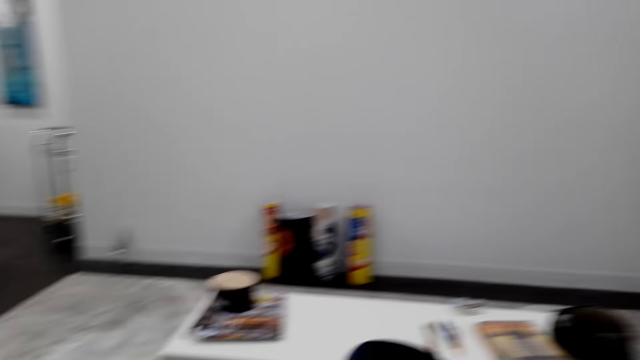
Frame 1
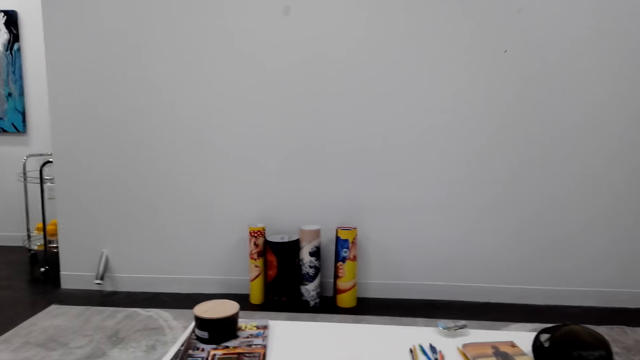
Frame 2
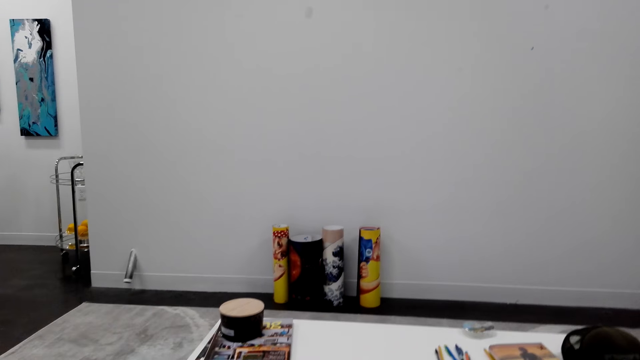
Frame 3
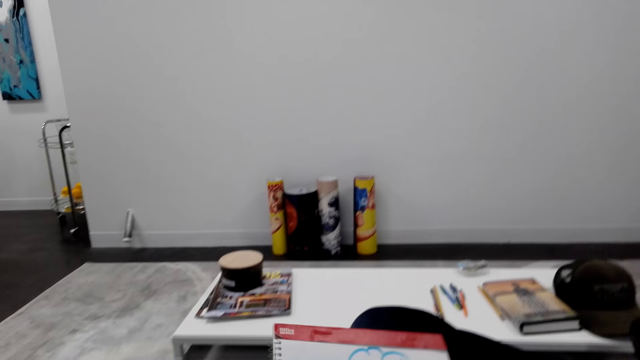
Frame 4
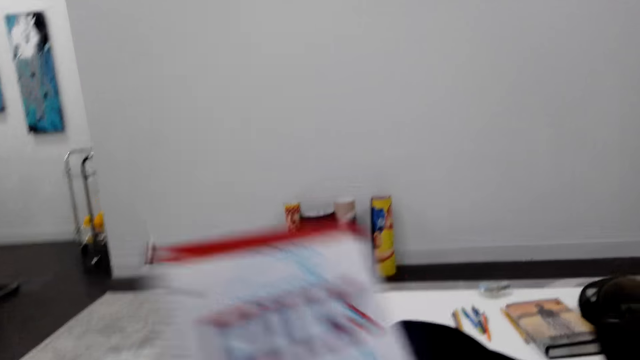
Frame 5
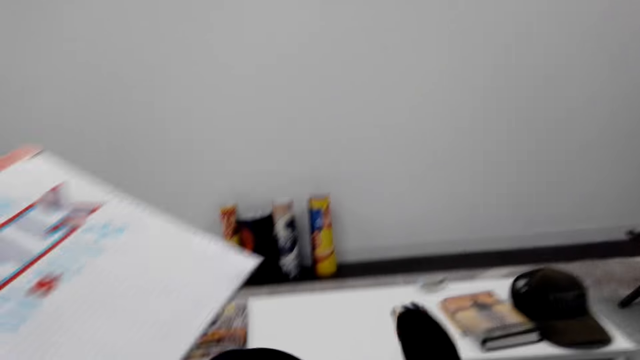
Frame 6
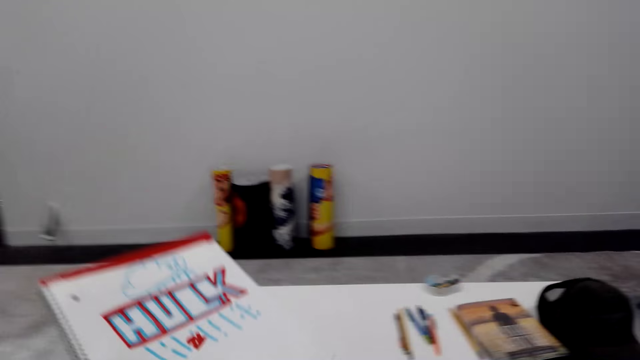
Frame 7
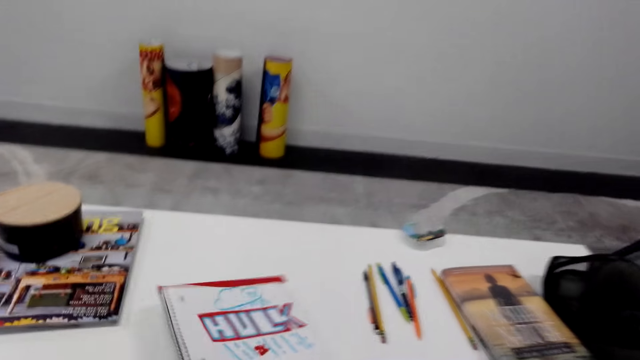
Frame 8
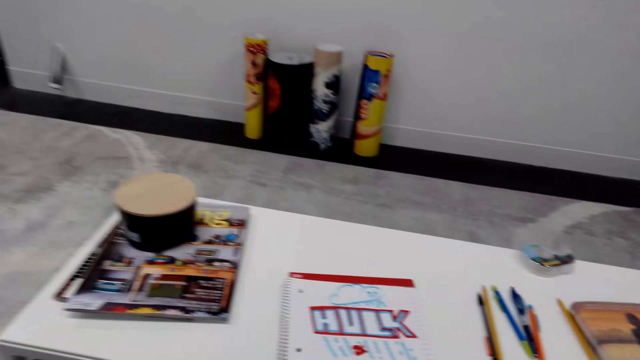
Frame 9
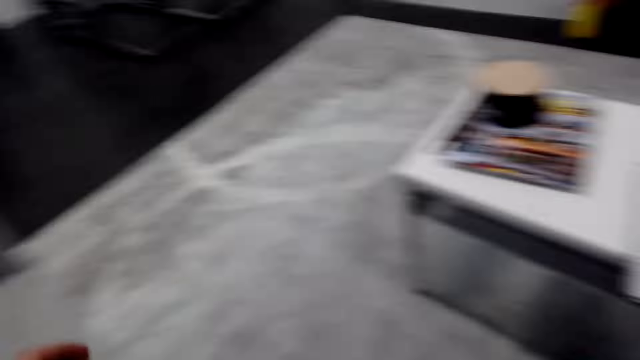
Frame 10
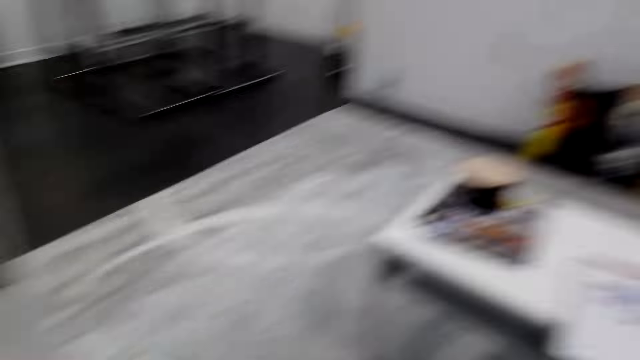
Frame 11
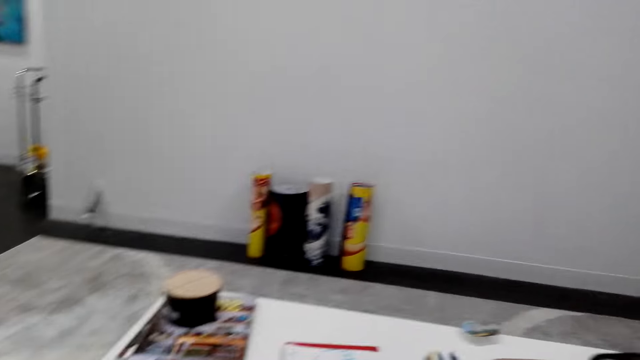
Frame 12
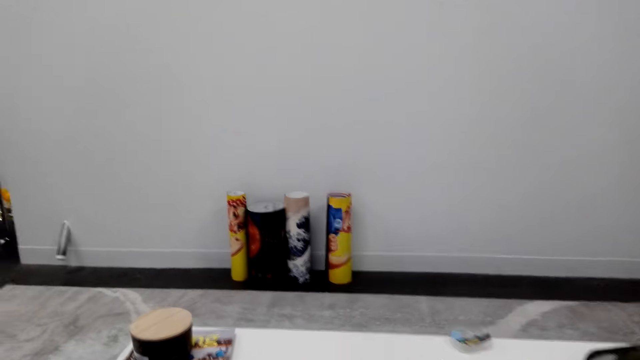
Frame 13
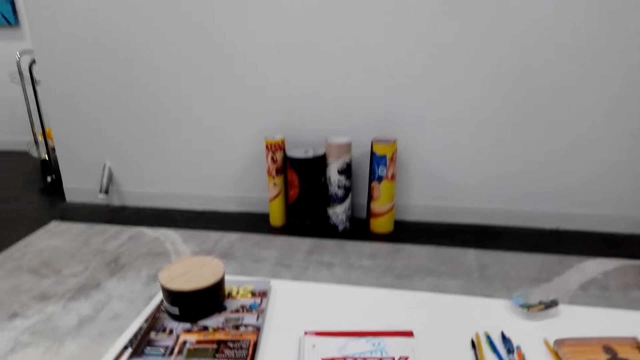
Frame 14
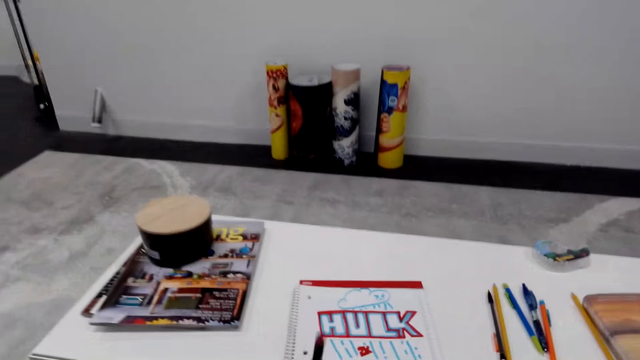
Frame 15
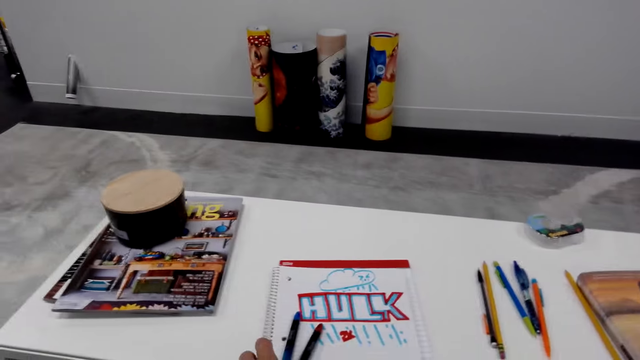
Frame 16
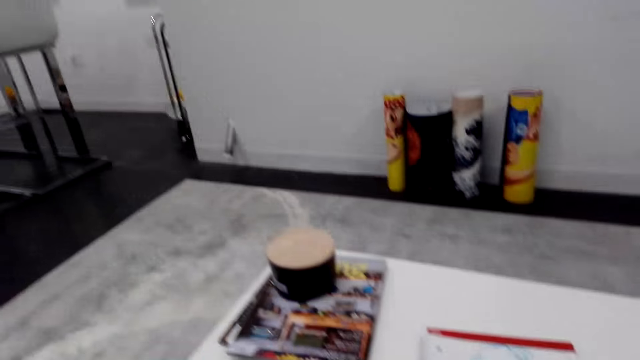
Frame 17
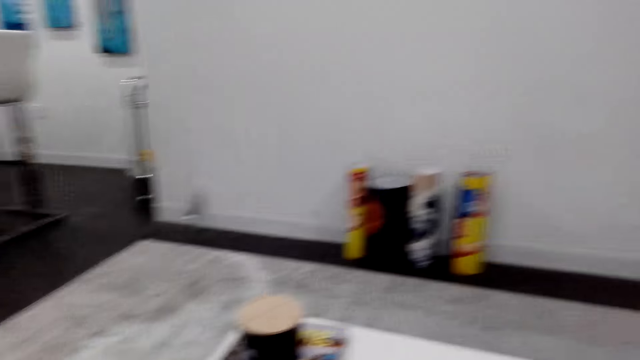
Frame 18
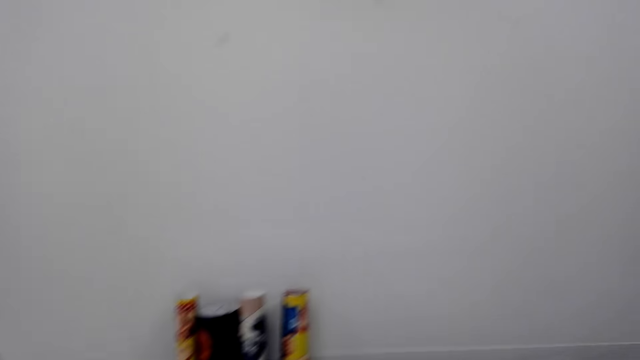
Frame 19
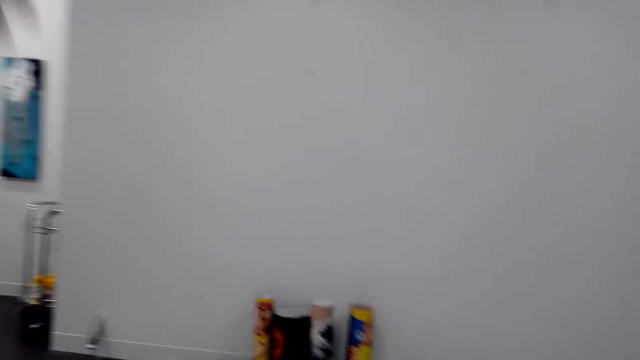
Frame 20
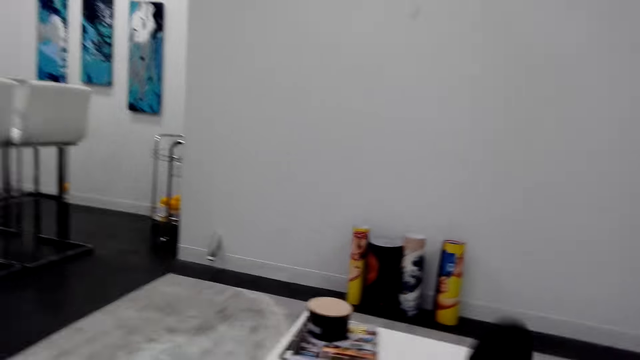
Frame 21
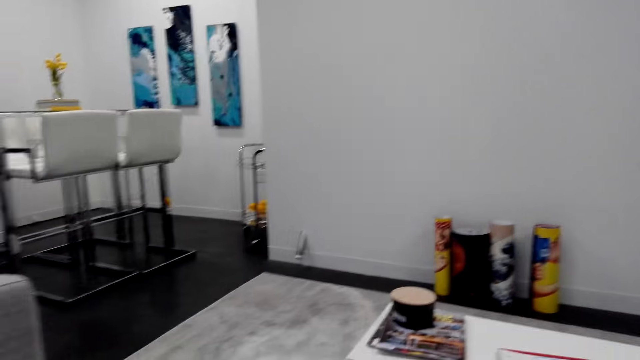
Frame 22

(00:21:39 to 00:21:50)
The camera wearer looks around the apartment. They place a notebook on a table. They look around the apartment. They talk to a person. They pick up the notebook on the table.

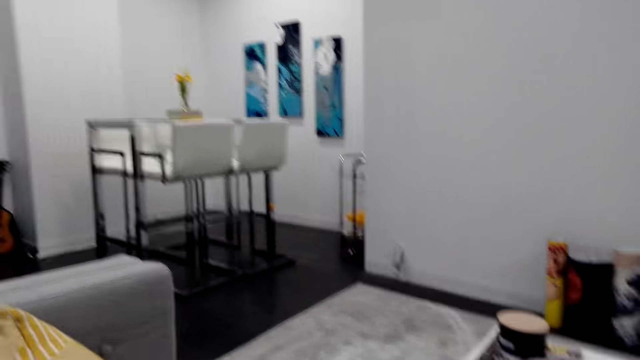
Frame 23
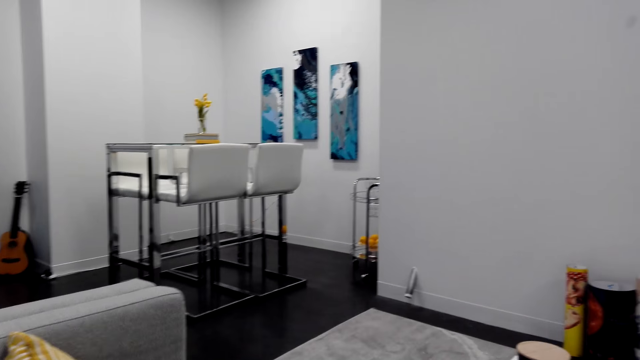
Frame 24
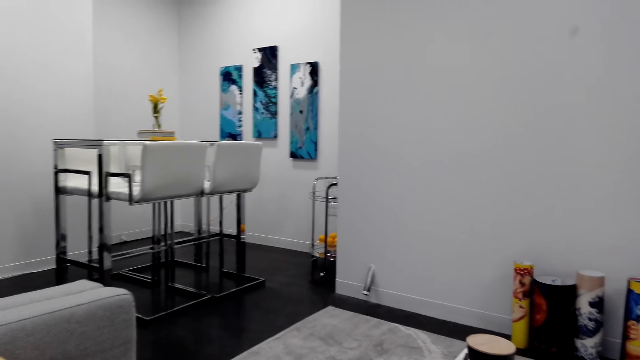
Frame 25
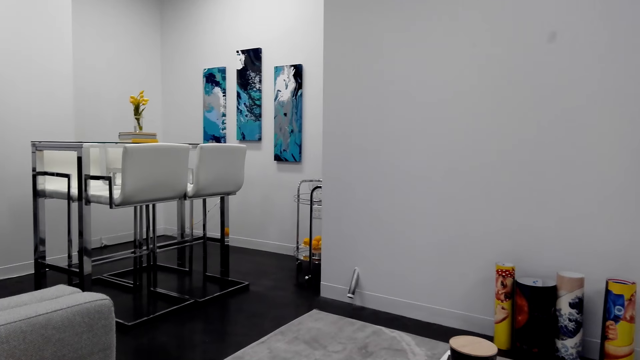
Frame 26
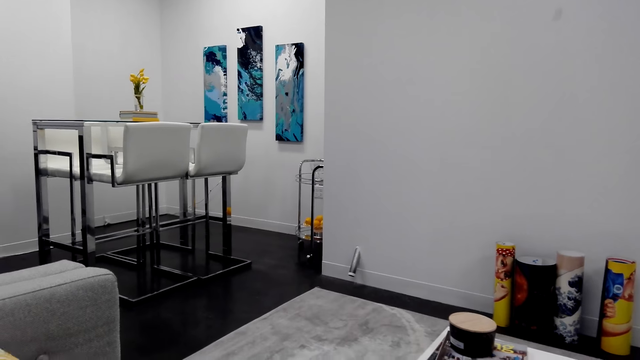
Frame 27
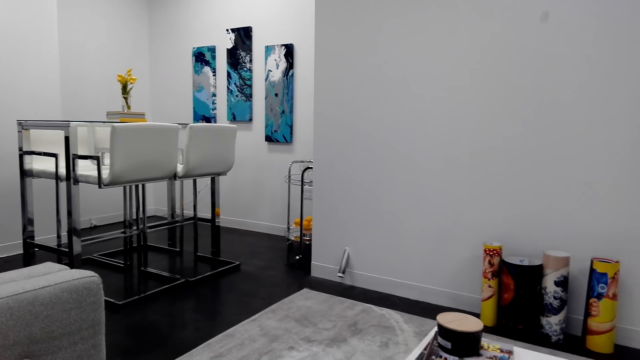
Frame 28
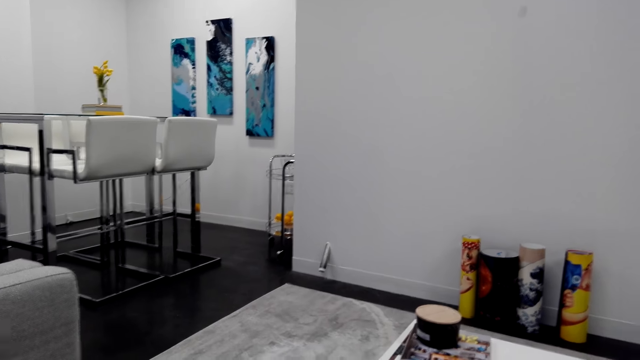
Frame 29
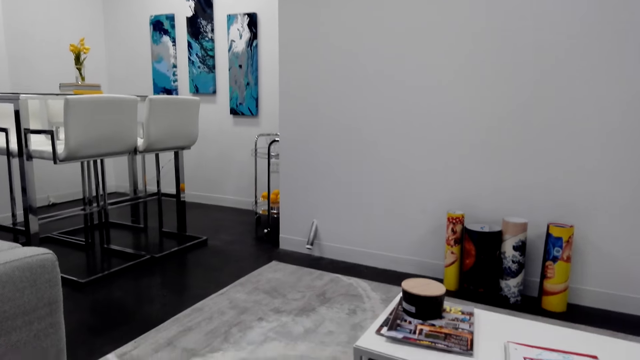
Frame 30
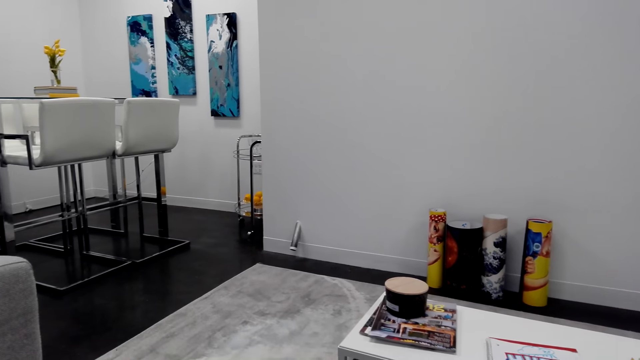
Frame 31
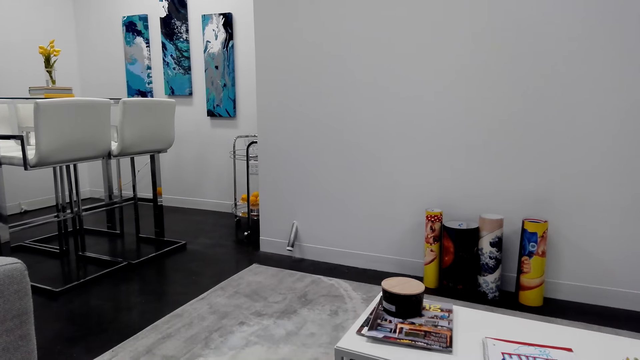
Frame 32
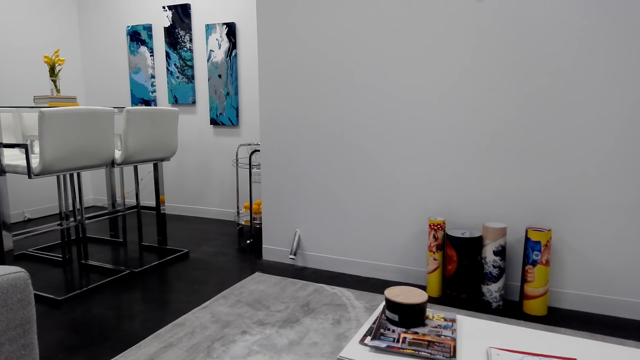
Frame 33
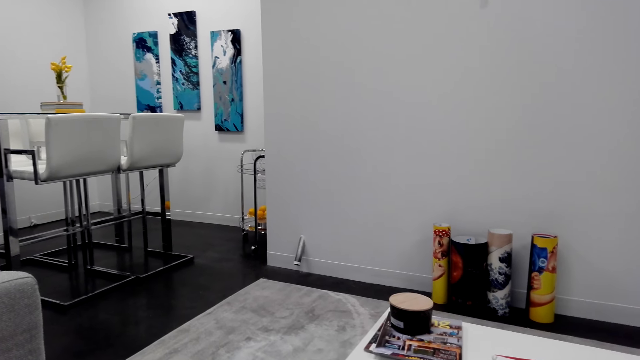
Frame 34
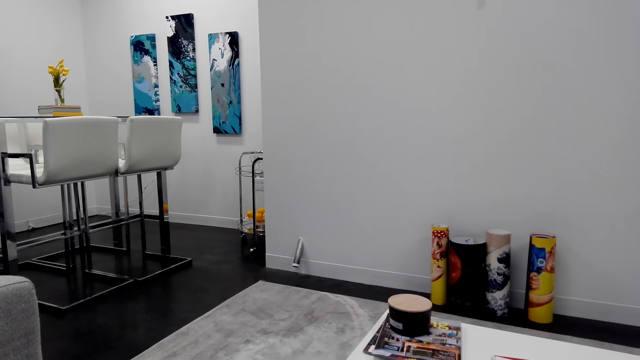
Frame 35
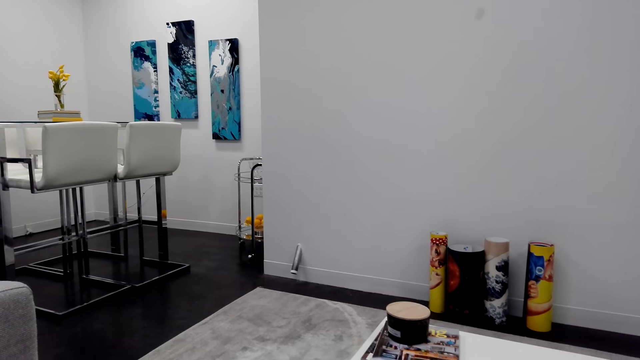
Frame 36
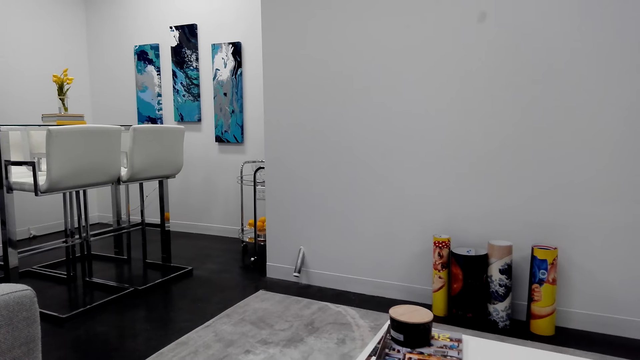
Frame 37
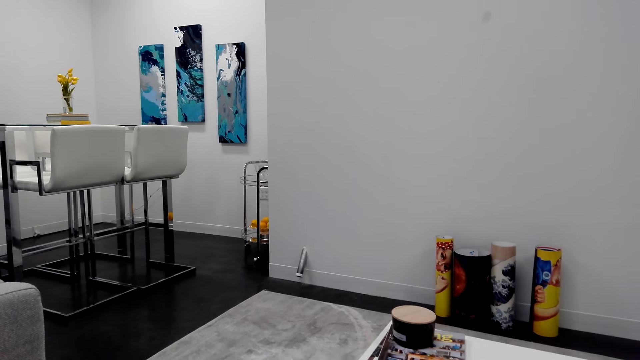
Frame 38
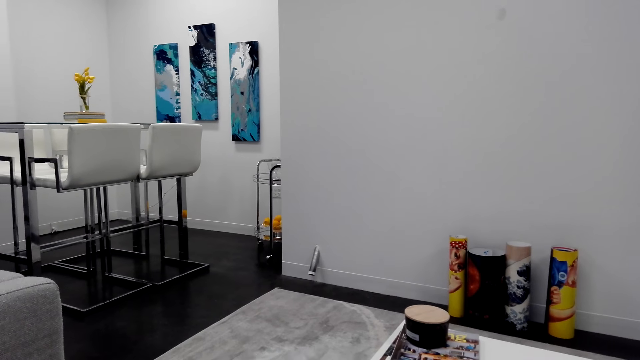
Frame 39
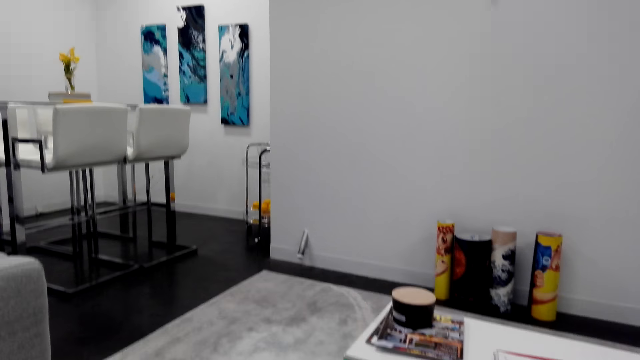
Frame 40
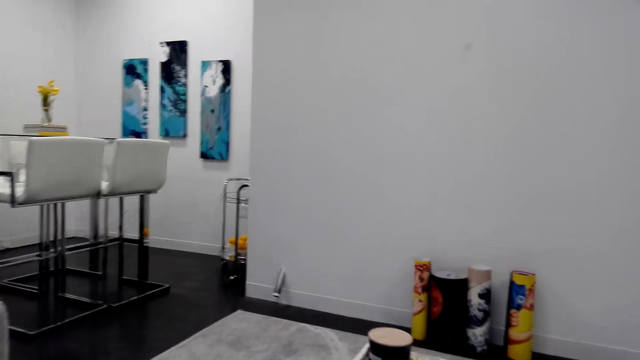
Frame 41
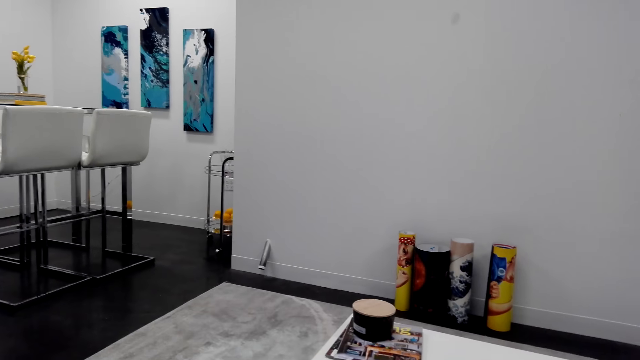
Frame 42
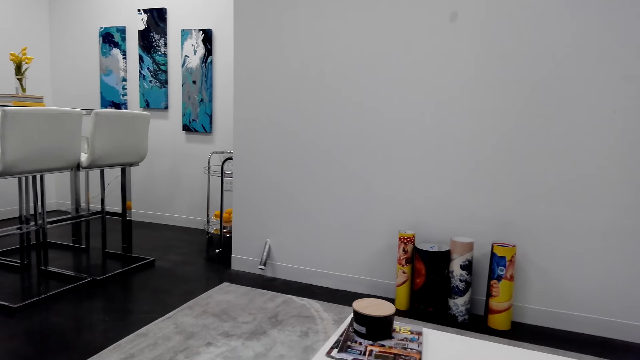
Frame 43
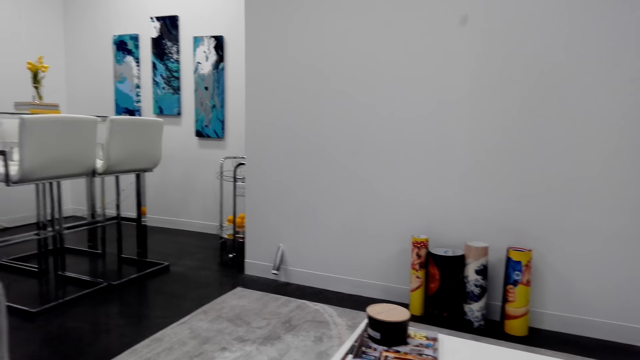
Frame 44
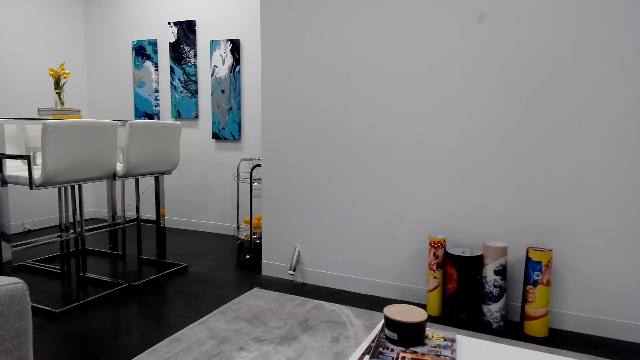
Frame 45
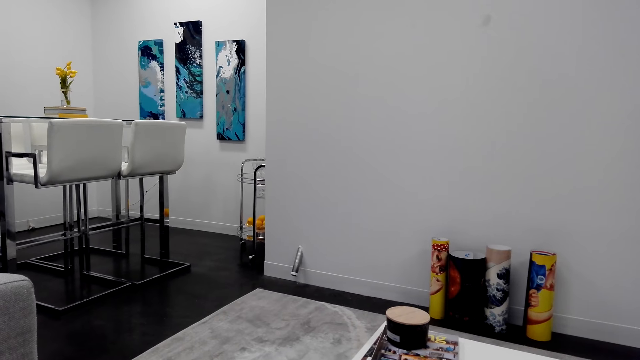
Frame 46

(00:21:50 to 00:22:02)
The camera wearer looks around the apartment. They talk to a person.
